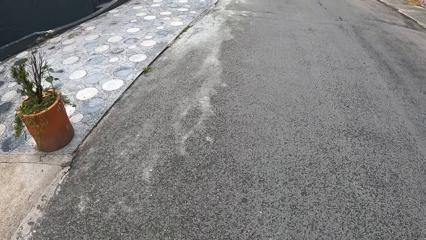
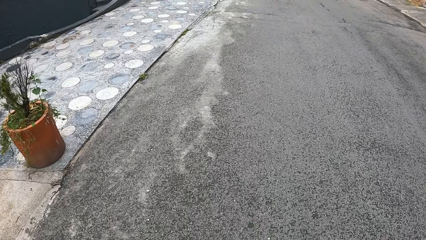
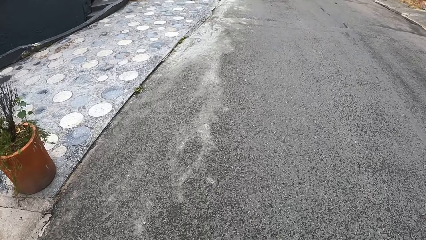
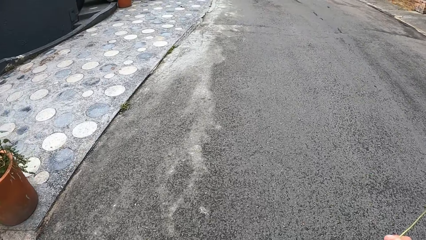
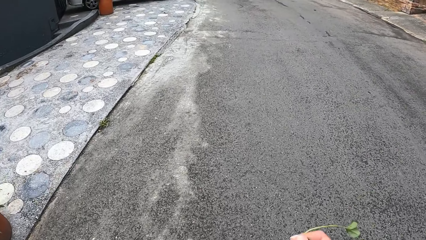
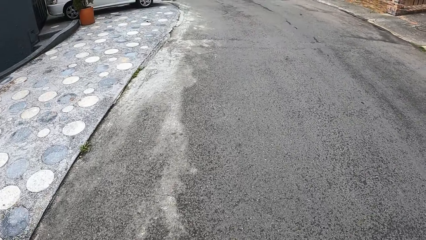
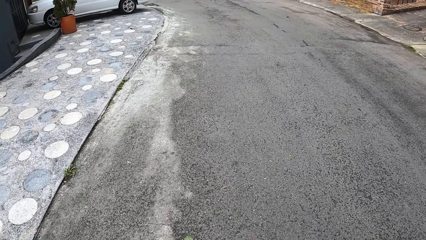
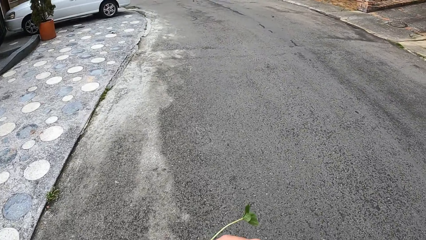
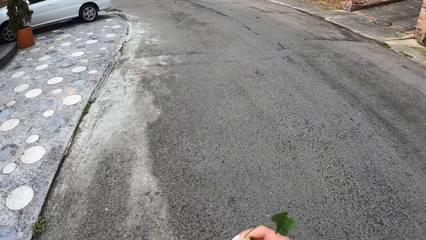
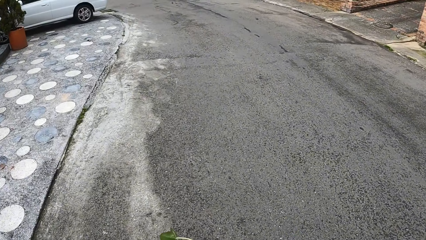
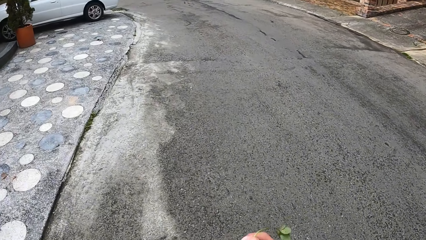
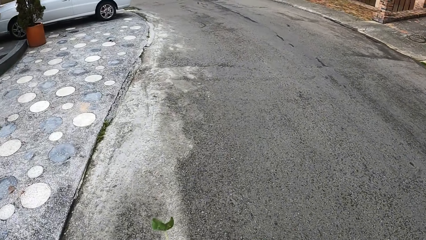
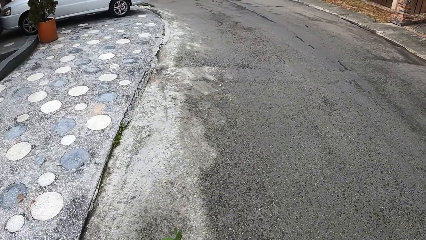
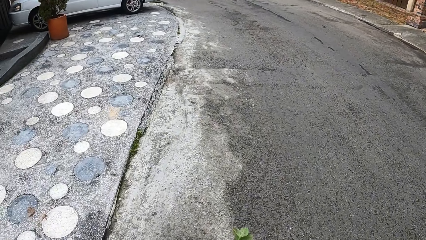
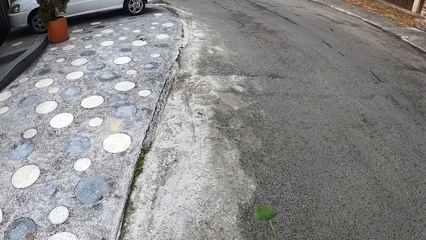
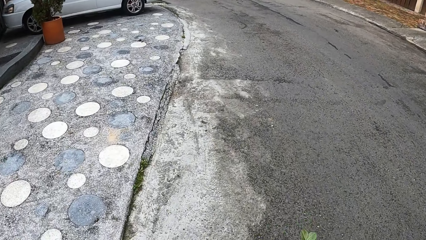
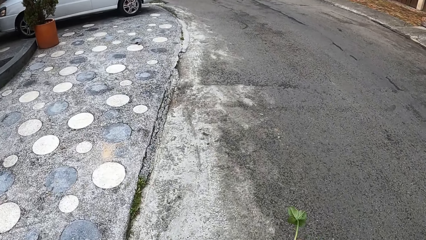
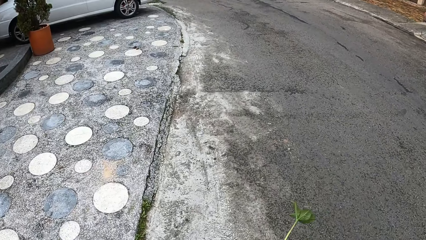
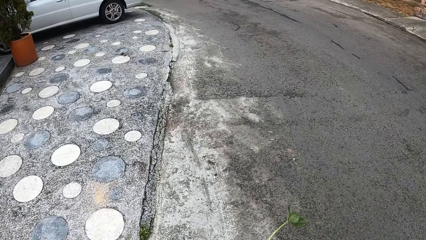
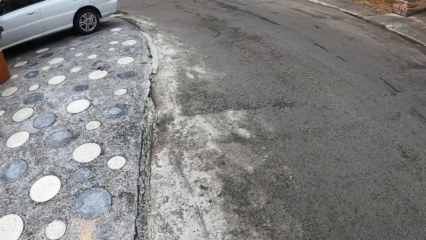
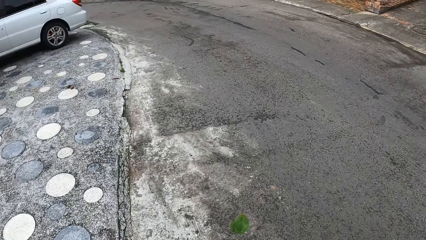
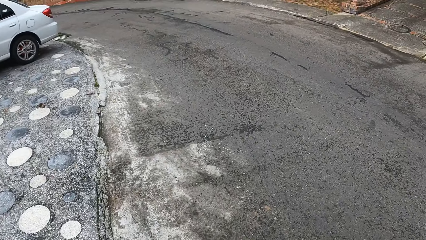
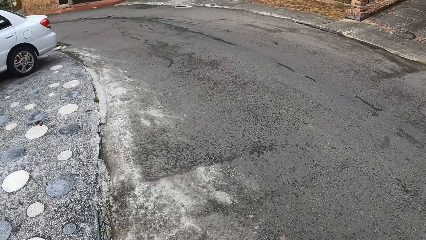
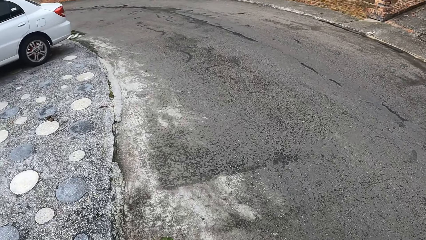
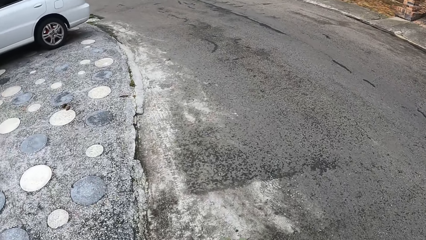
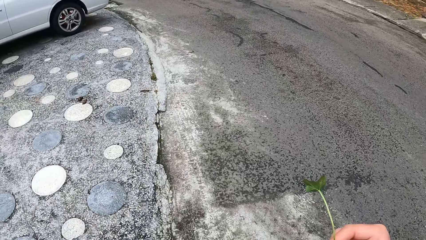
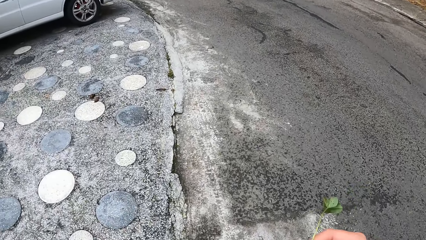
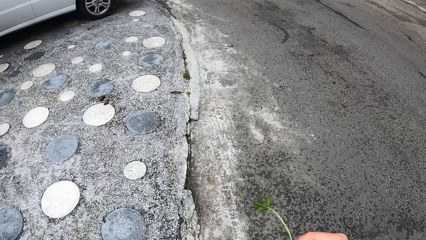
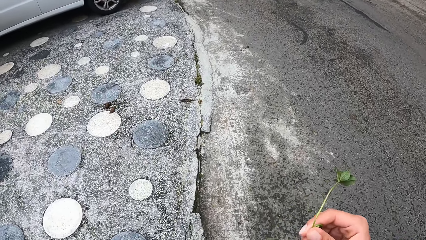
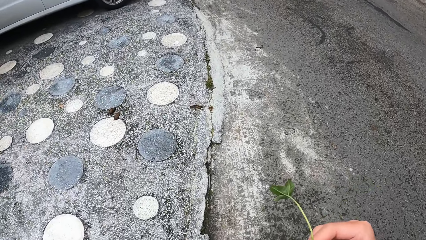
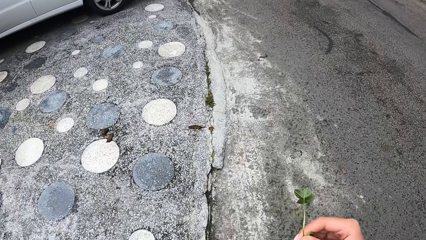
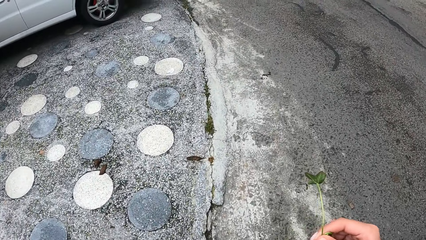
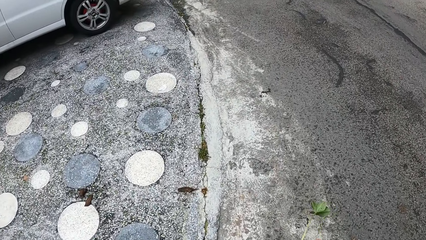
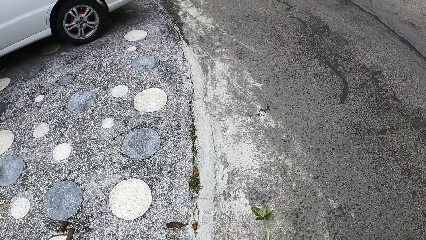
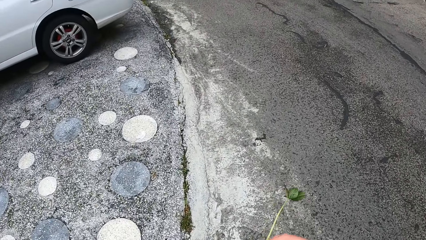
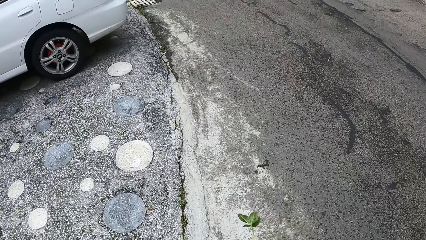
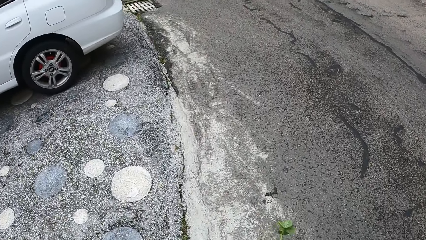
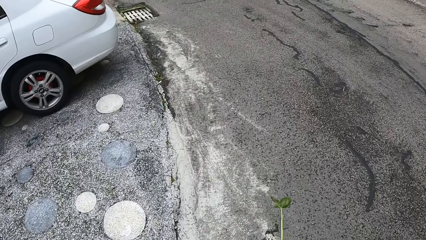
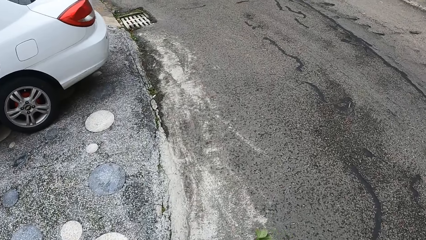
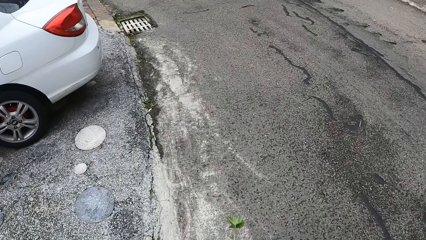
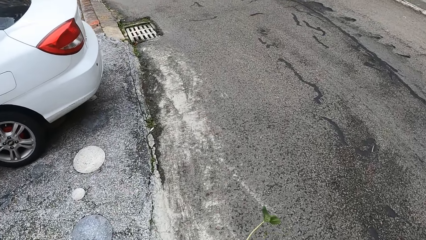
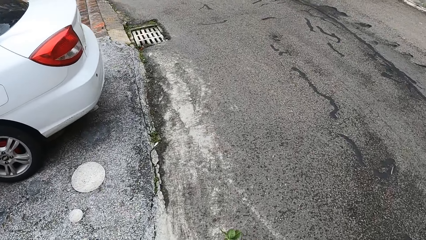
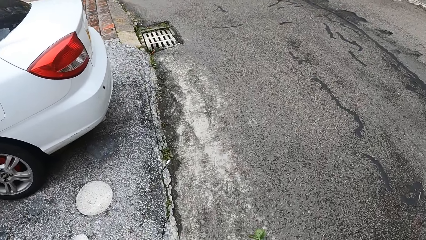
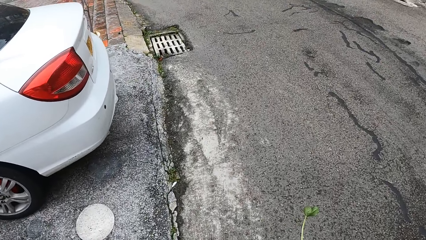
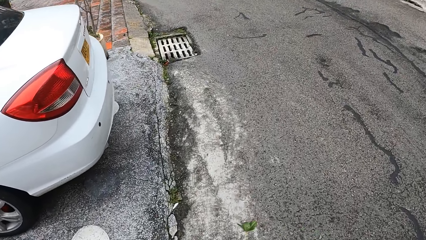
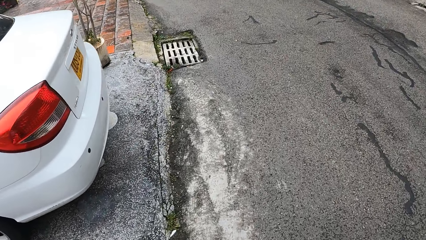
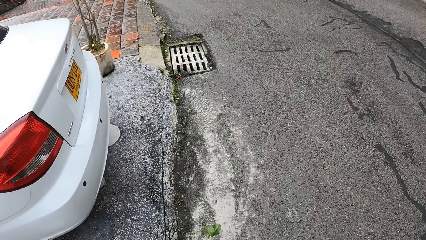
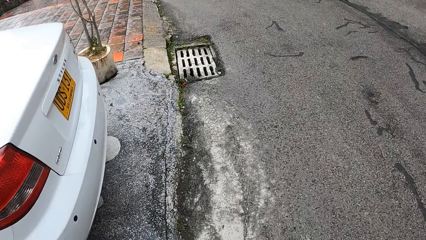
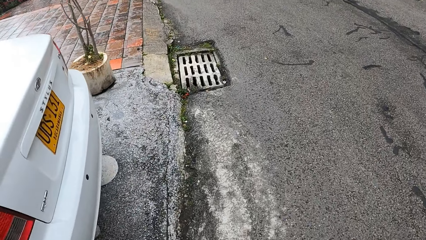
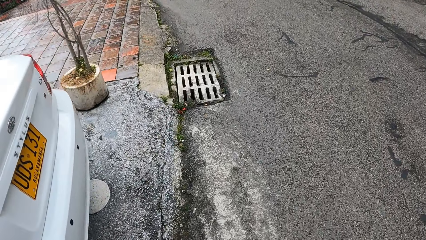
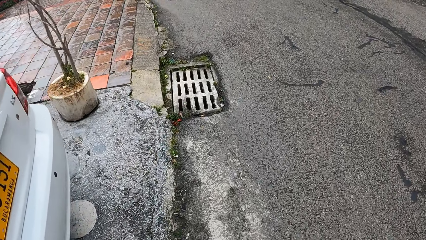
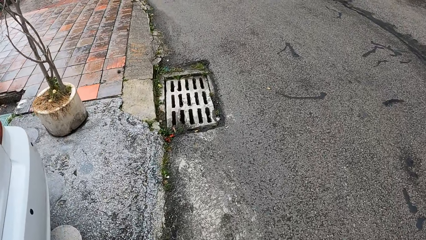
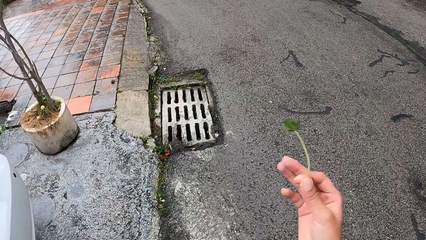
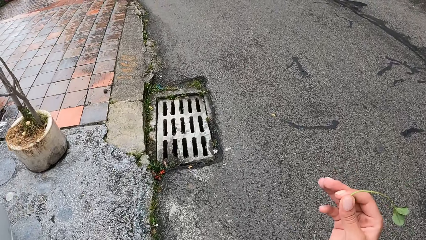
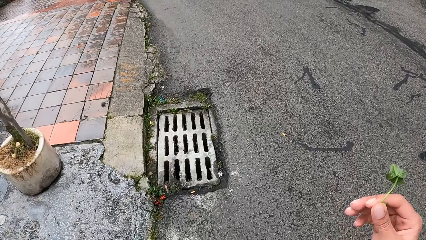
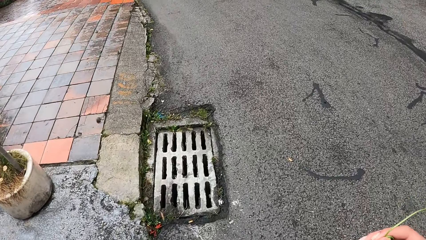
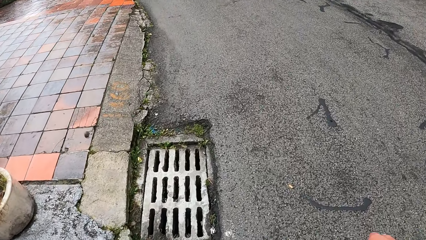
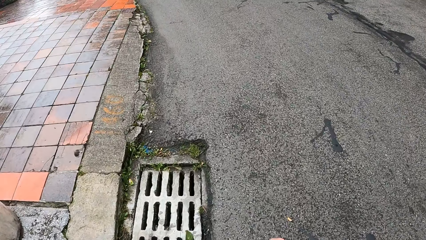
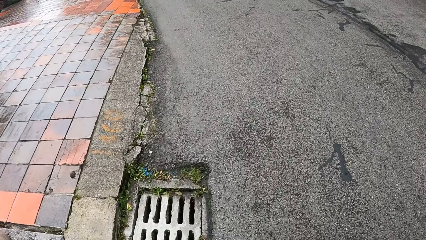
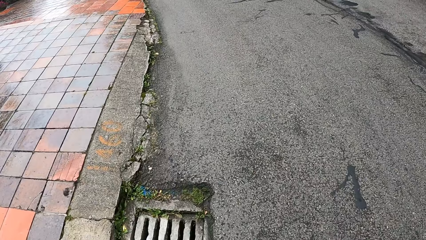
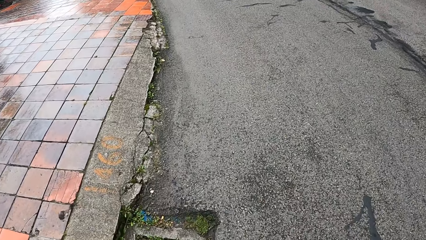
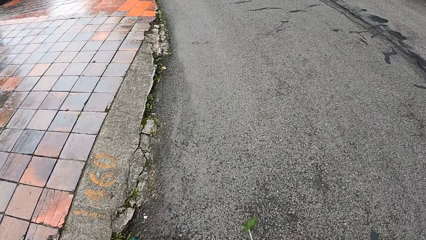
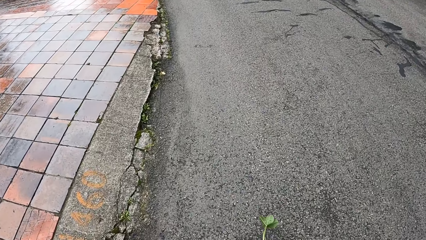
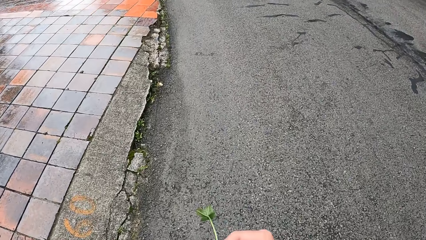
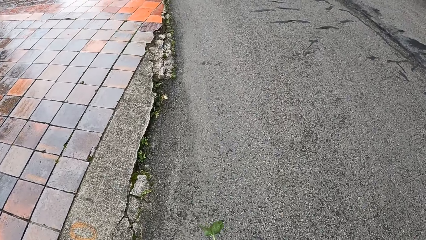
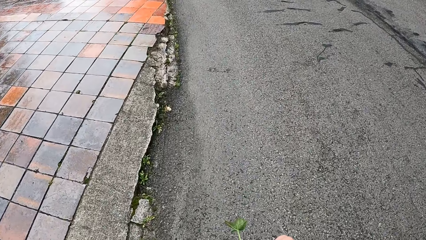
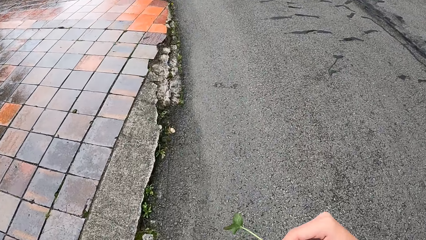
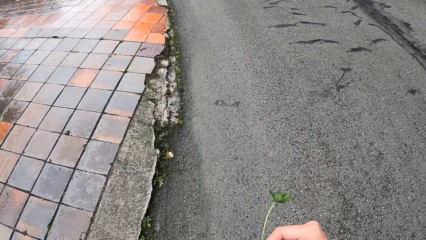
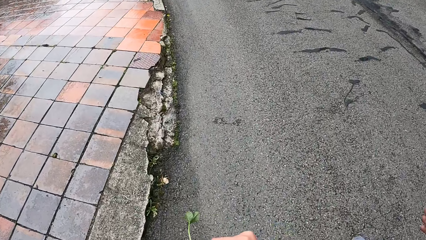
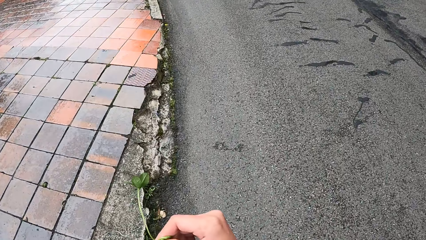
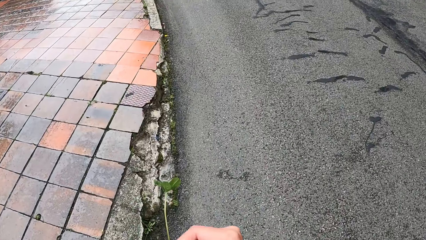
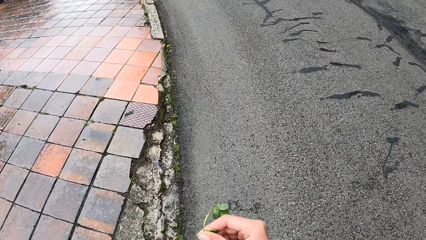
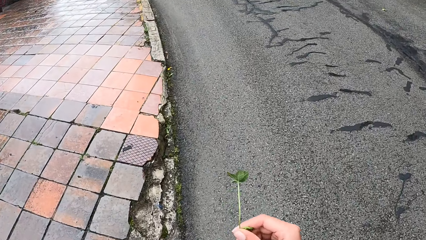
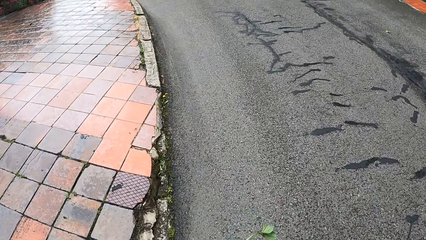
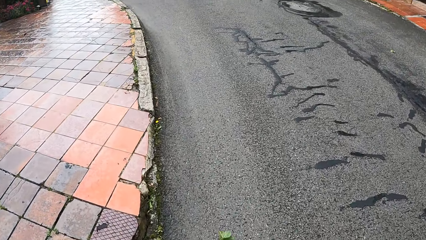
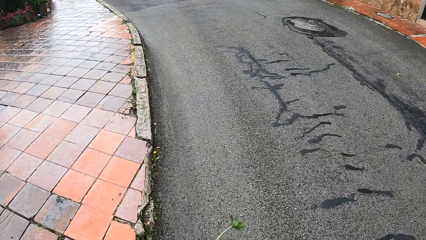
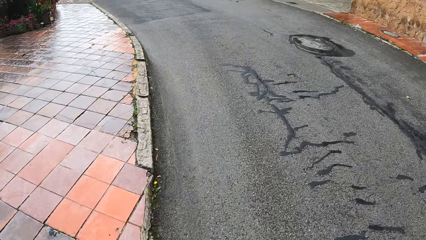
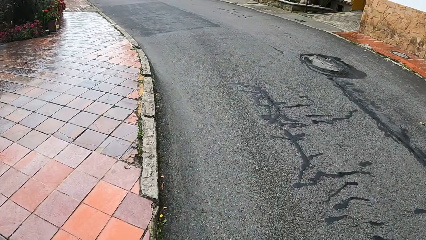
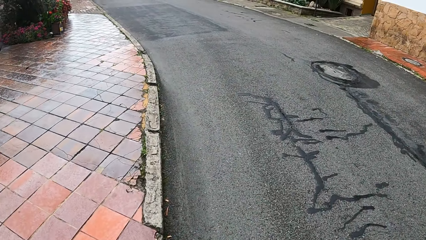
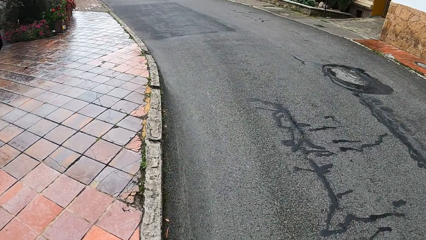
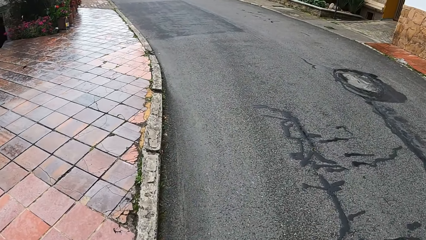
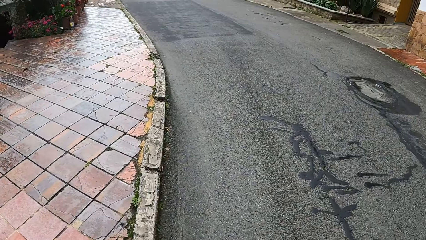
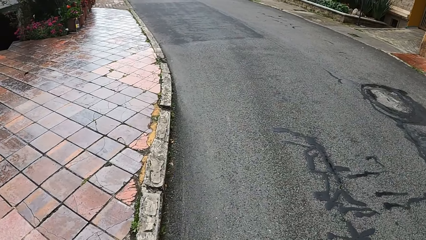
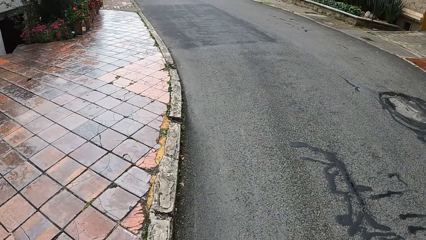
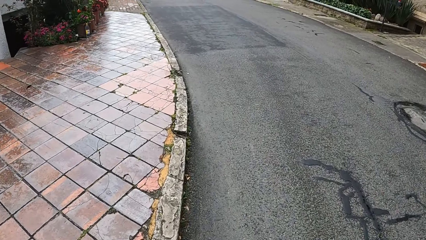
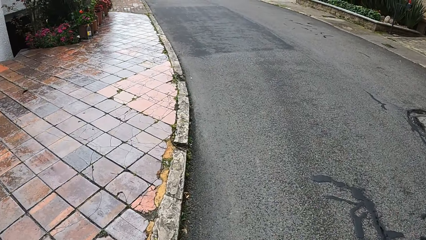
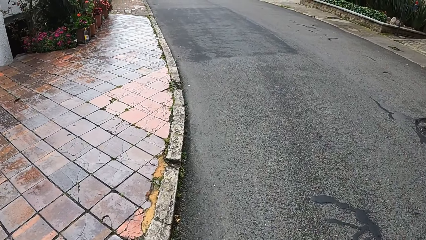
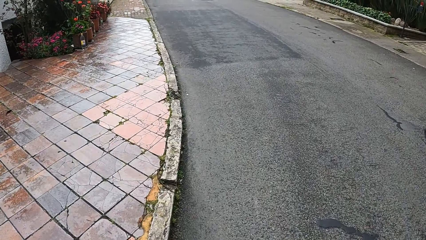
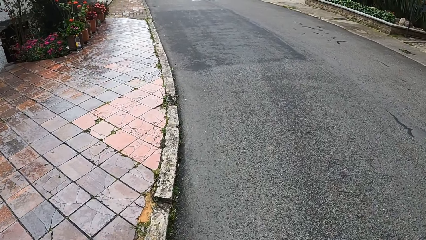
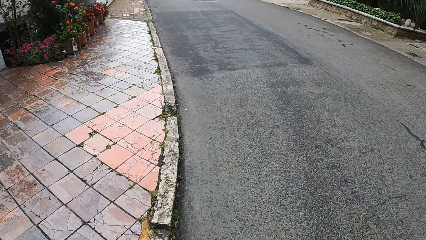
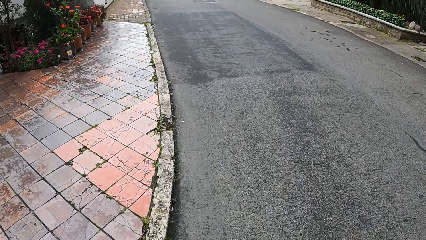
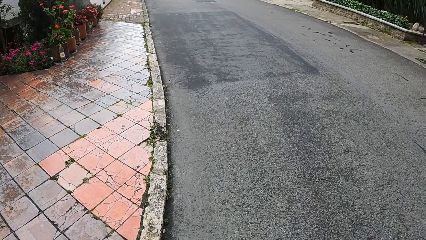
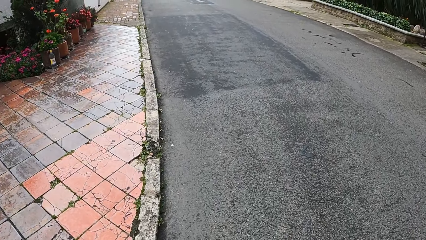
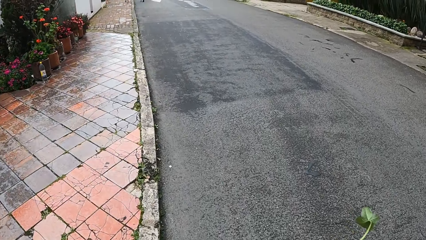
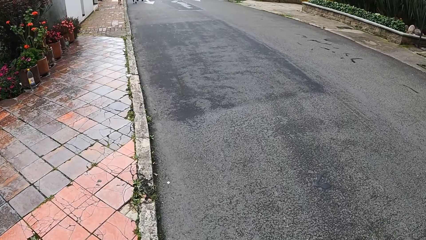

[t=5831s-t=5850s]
The camera wearer walks around. They sway a stem around. They walk around. They sway the stem around. They walk around.
